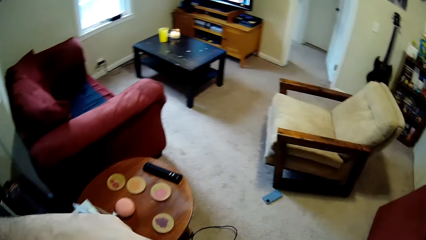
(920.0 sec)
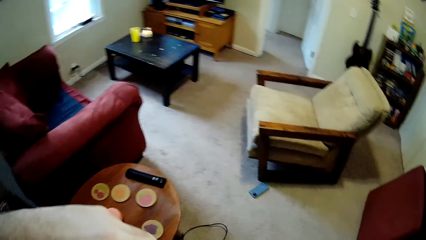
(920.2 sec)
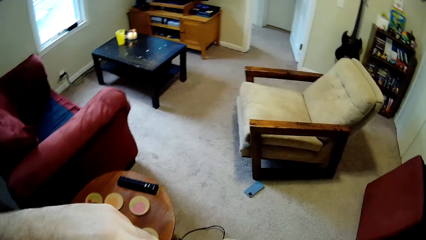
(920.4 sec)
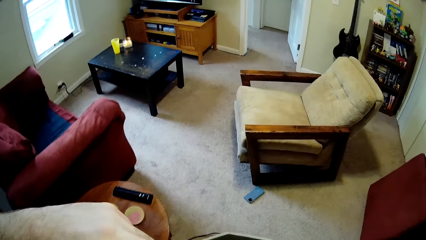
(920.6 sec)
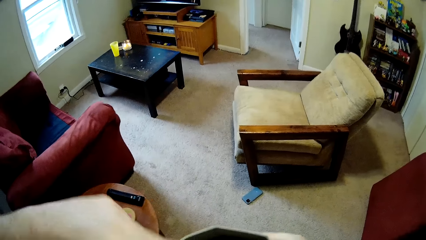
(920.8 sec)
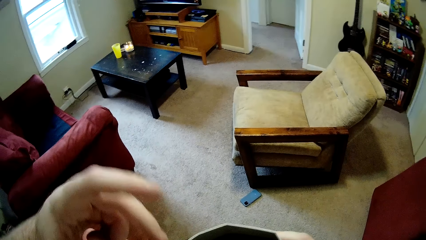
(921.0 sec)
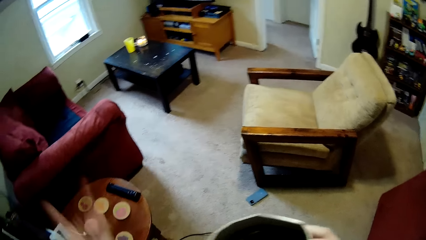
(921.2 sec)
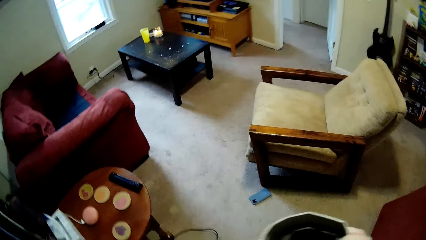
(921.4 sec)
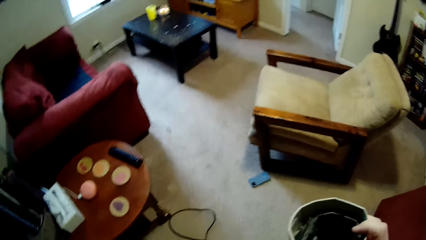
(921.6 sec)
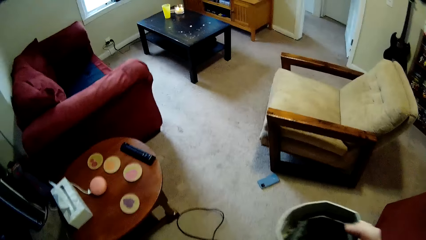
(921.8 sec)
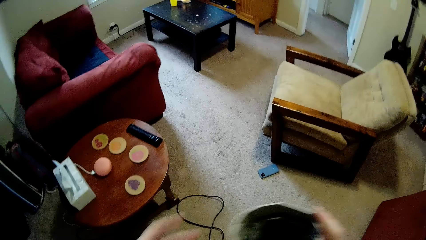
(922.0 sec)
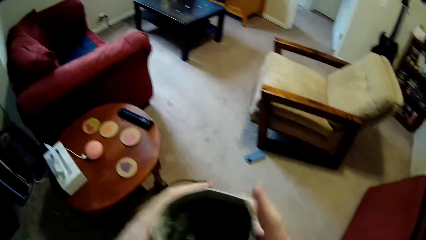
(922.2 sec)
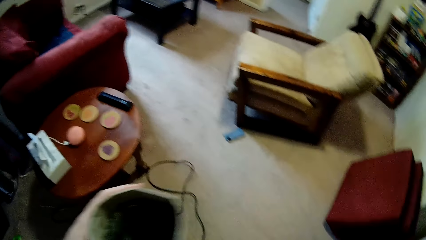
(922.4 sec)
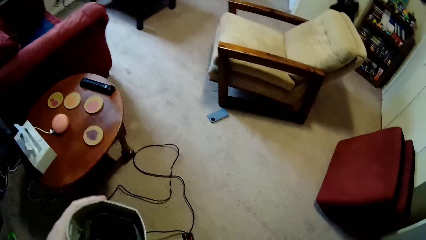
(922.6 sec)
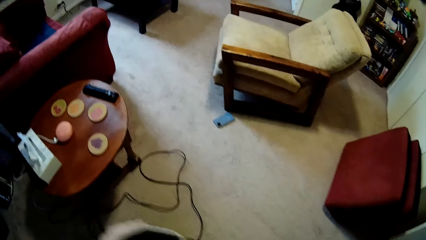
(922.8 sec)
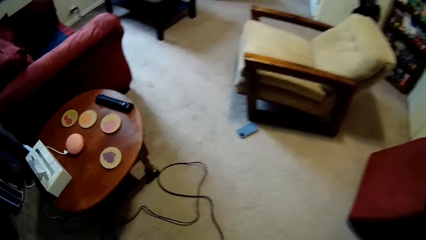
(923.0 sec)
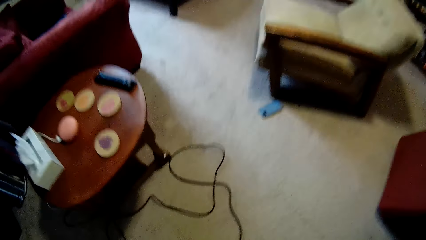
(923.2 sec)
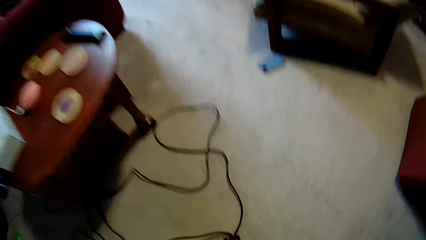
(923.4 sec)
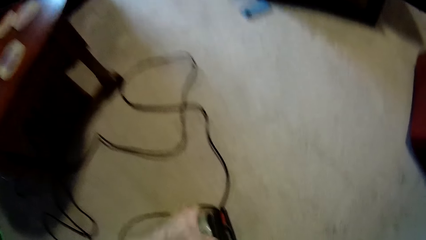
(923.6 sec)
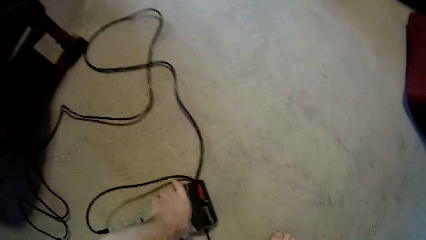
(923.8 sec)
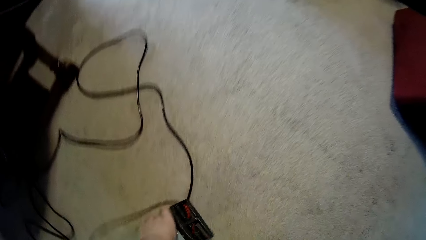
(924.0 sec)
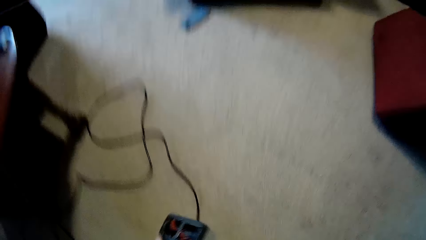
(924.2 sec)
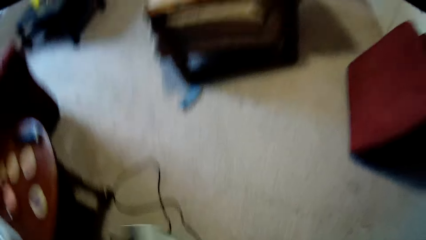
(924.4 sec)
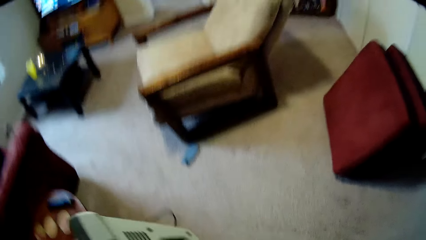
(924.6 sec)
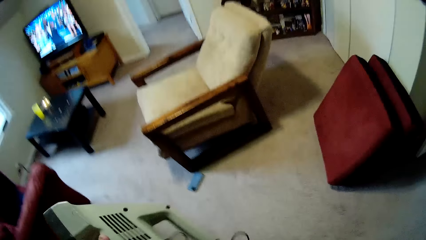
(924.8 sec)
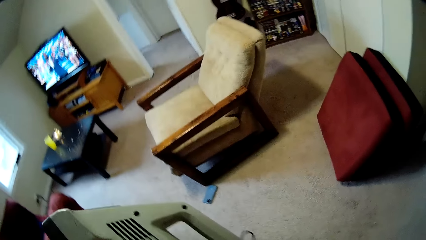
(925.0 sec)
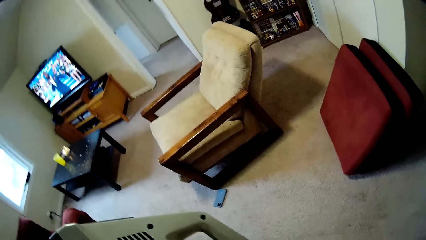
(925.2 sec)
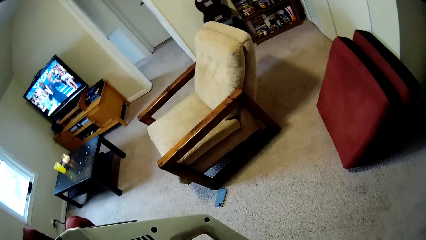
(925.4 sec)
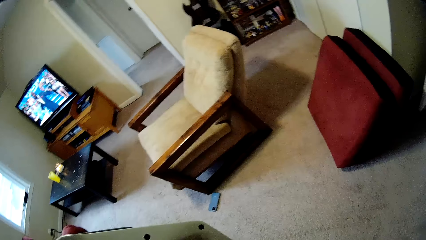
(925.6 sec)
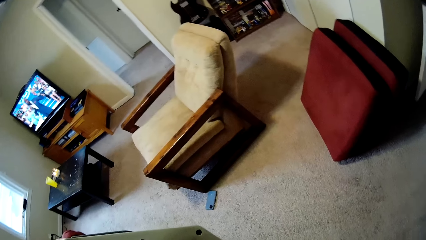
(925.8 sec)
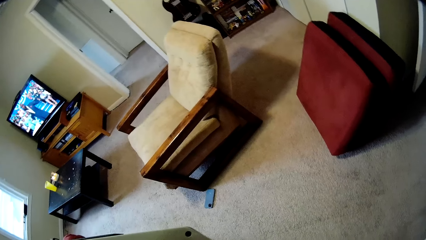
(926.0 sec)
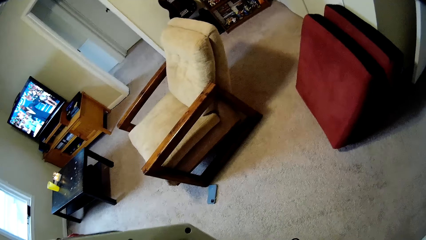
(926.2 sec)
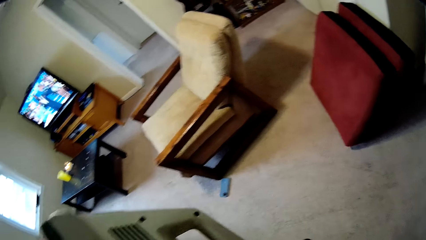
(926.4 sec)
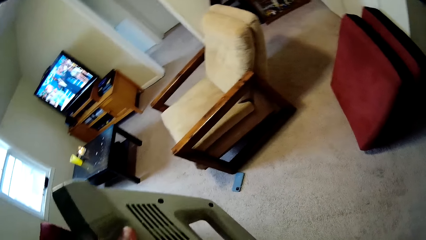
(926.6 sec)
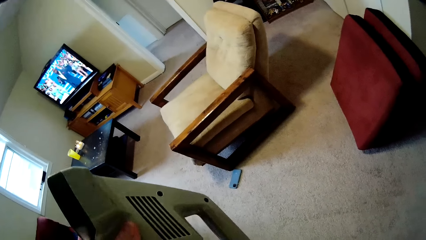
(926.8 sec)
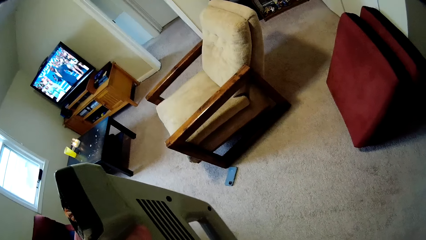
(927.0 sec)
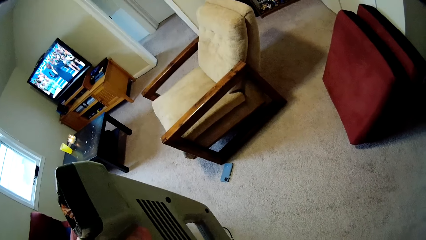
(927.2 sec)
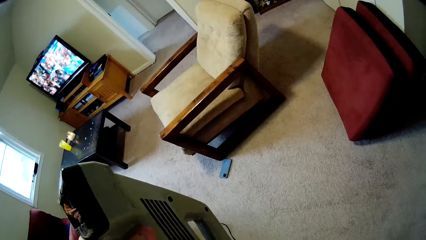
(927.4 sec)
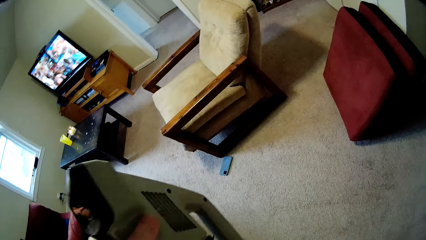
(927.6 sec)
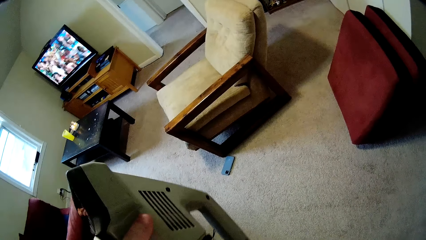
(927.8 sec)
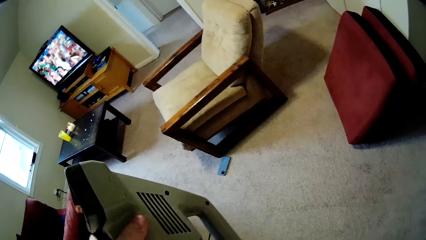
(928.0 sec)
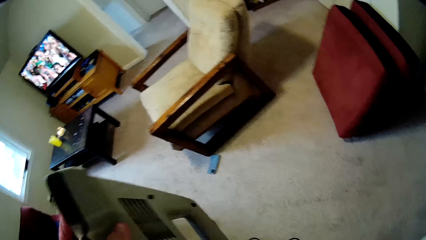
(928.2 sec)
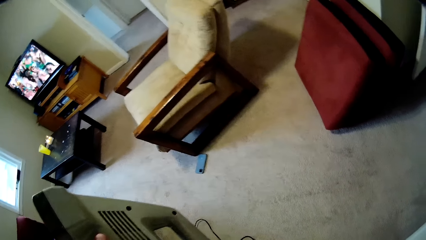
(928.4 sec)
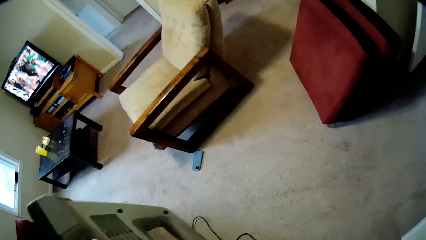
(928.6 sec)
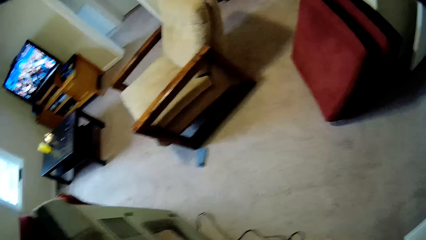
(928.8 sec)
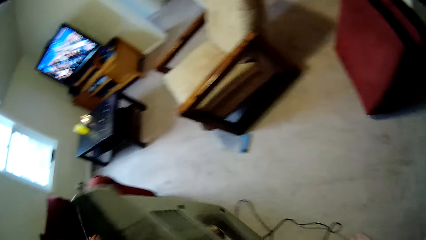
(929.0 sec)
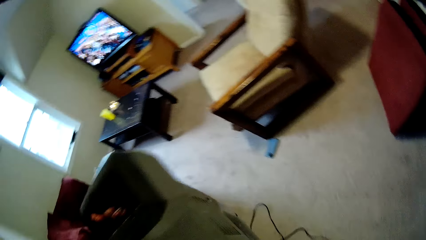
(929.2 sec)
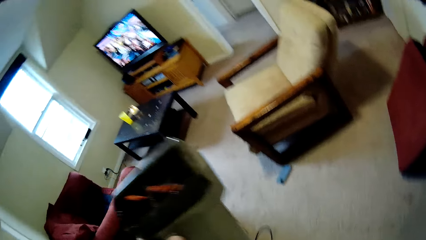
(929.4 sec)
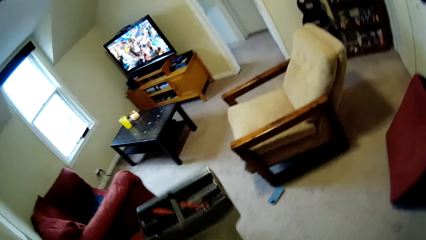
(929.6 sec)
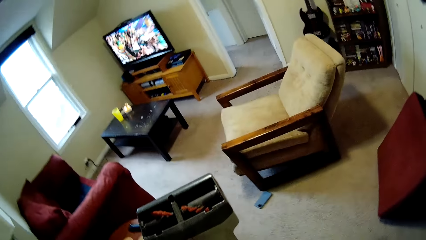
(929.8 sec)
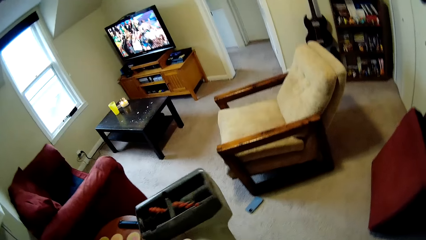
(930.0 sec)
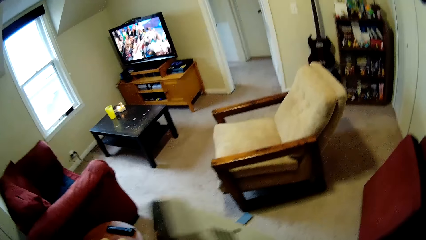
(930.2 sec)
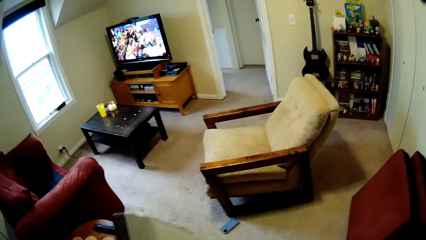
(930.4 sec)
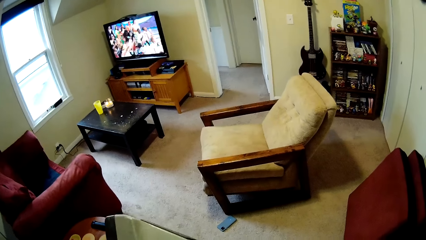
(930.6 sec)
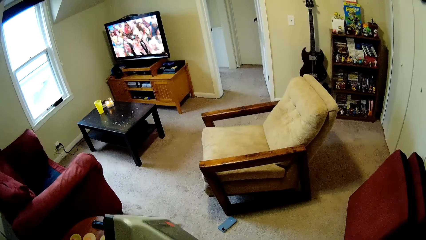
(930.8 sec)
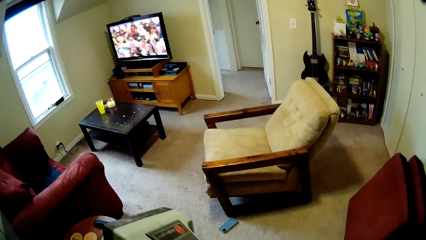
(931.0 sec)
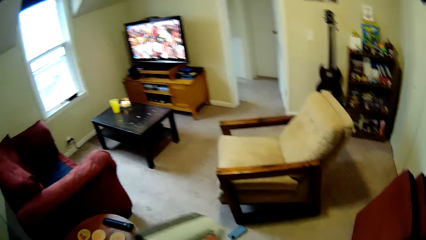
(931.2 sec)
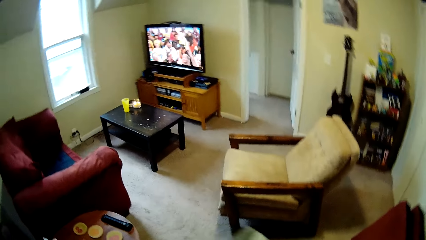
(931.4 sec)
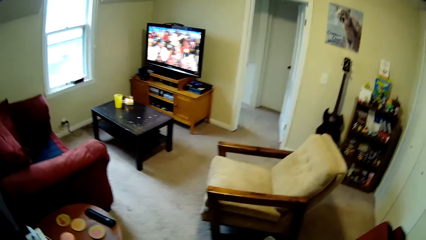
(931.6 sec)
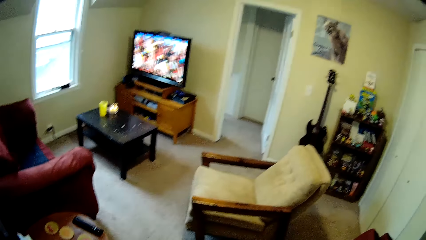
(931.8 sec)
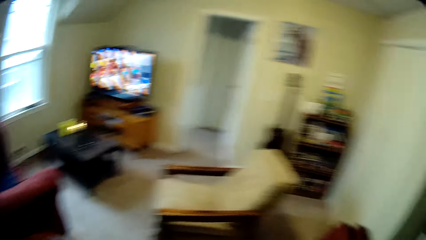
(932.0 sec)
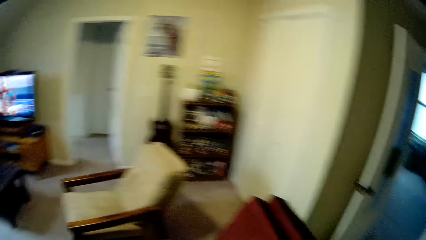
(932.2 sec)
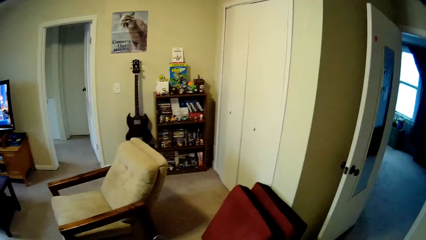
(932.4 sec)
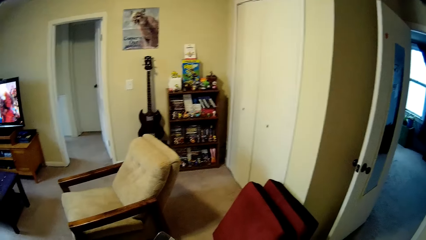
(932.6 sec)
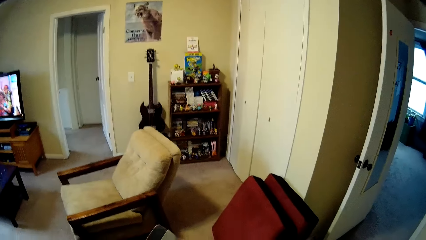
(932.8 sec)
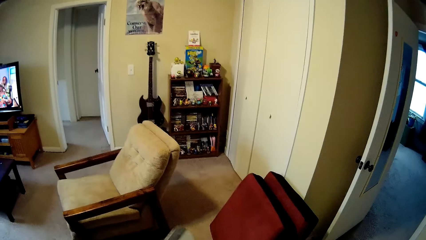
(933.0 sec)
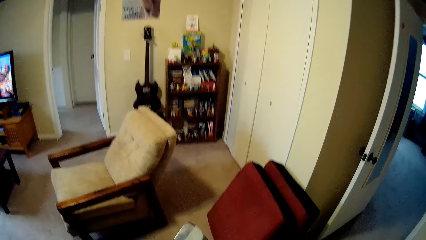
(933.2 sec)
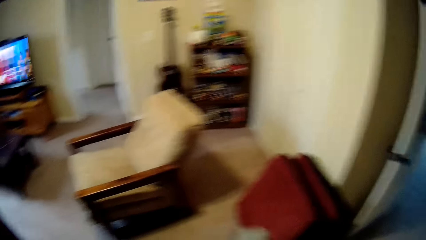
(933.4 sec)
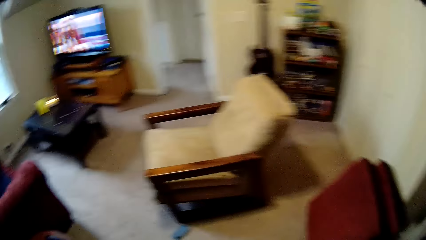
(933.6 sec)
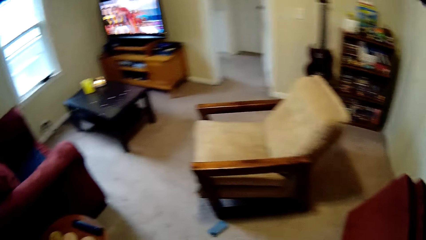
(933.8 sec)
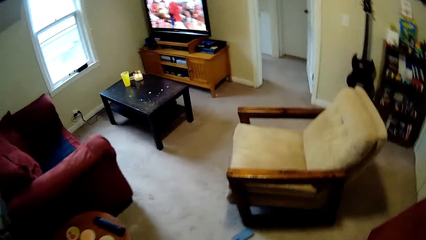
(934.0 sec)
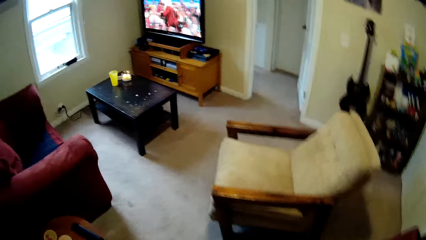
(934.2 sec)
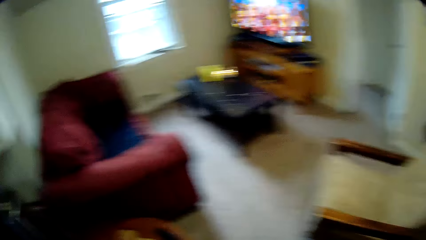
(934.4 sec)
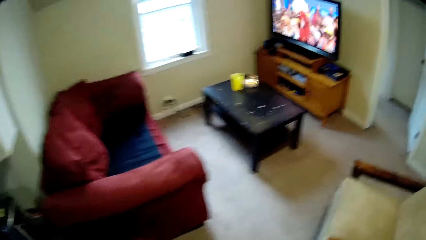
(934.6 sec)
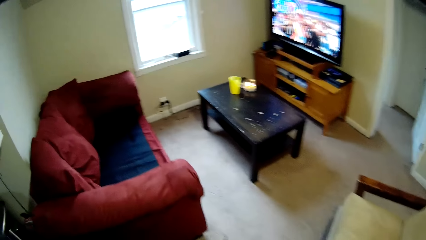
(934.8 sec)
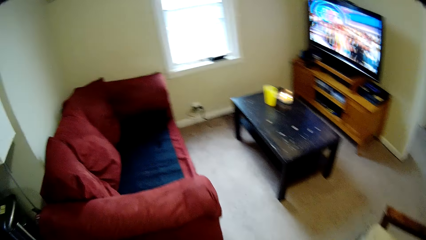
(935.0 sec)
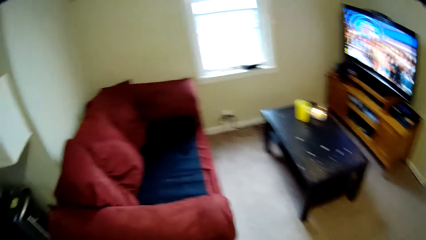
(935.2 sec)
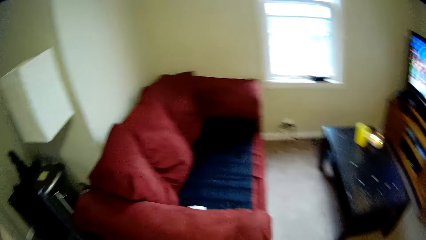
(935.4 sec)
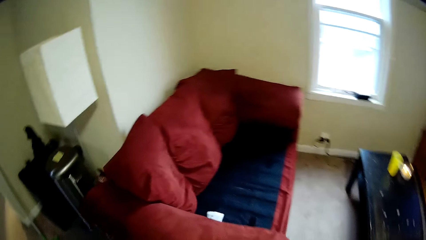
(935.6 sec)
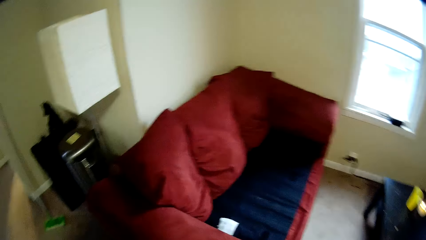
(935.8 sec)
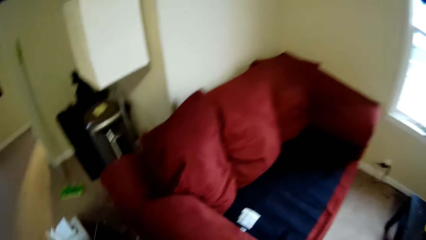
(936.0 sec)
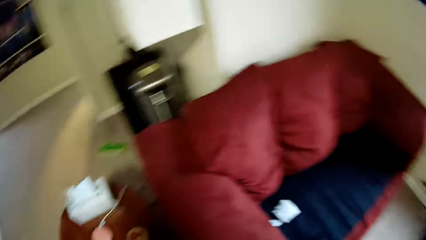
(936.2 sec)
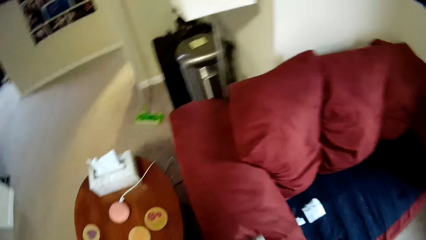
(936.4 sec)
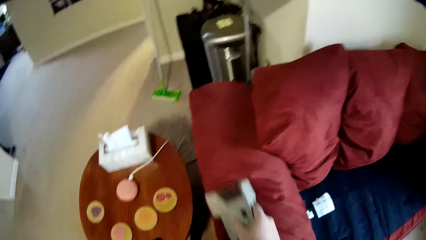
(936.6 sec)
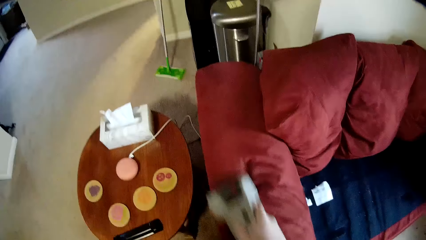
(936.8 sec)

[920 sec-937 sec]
The camera wearer picks the machine from the floor. They fix the back of the machine. They turn on the sofa cleaning machine.
